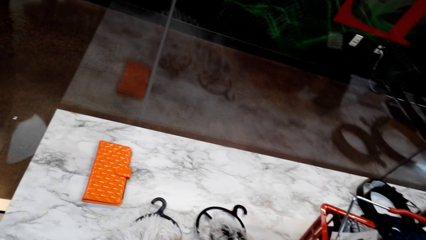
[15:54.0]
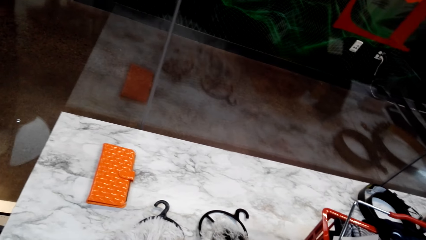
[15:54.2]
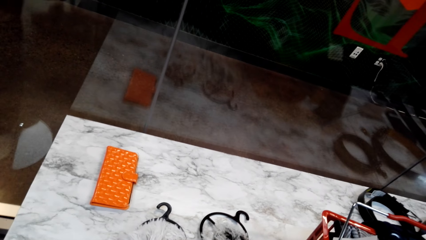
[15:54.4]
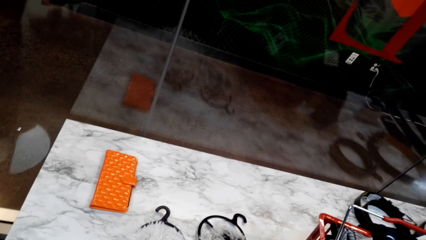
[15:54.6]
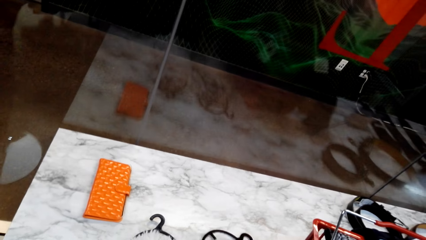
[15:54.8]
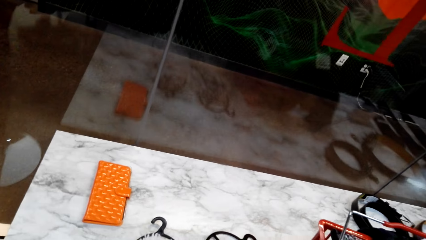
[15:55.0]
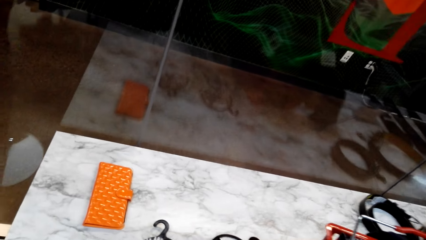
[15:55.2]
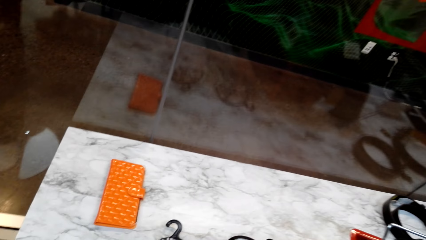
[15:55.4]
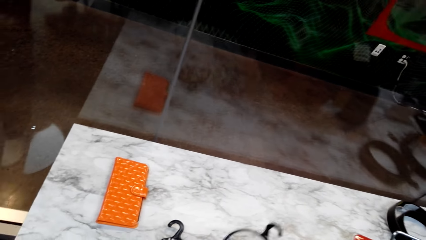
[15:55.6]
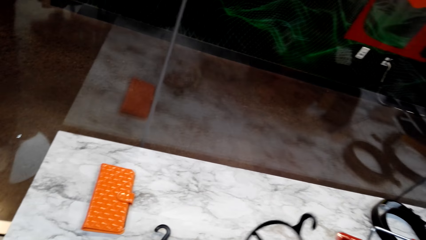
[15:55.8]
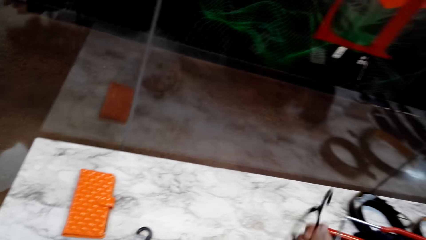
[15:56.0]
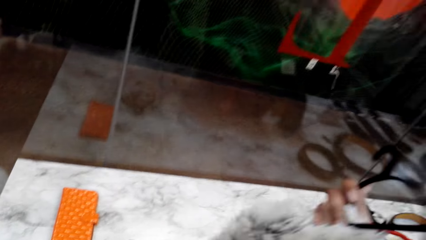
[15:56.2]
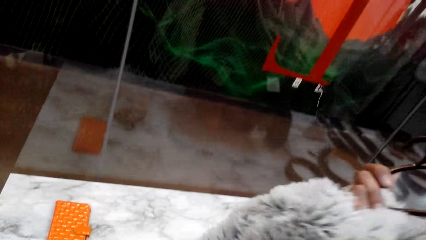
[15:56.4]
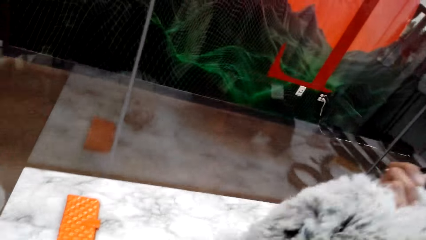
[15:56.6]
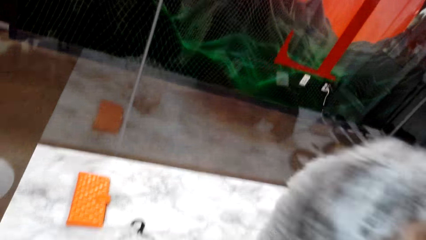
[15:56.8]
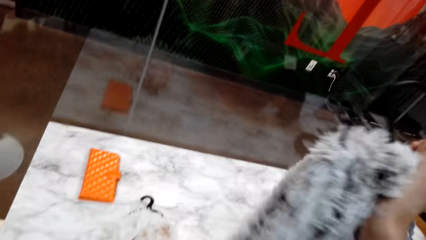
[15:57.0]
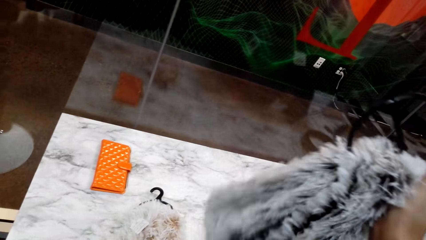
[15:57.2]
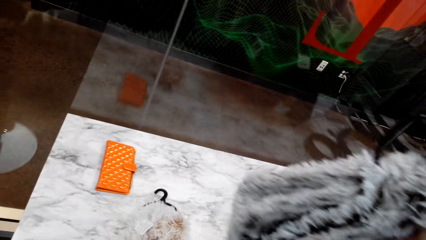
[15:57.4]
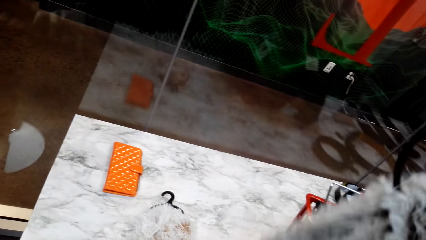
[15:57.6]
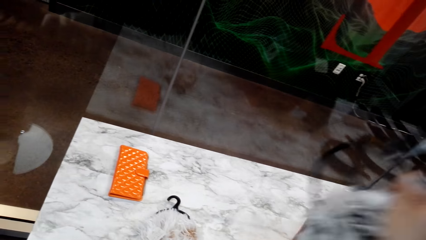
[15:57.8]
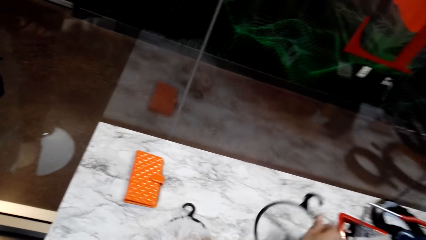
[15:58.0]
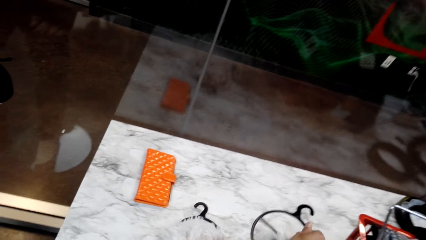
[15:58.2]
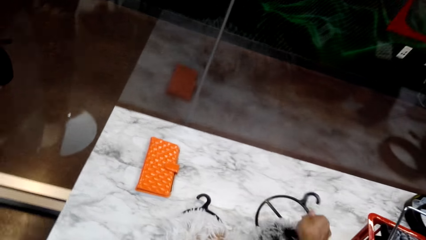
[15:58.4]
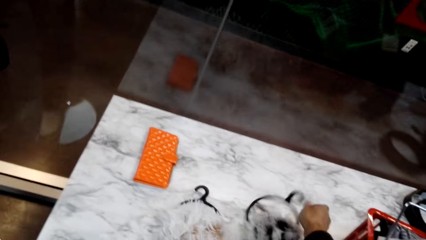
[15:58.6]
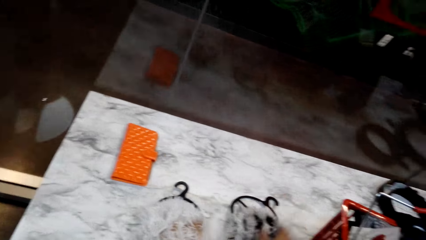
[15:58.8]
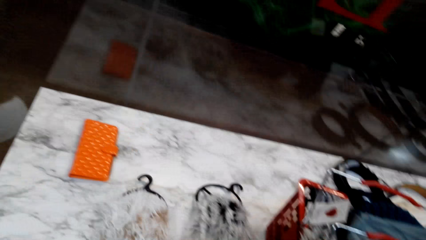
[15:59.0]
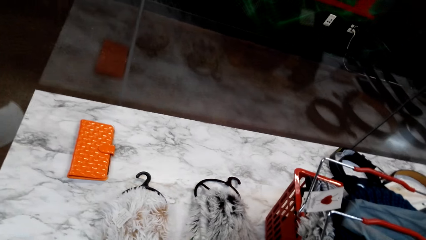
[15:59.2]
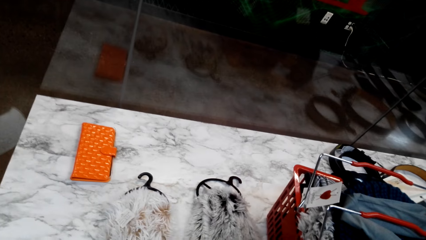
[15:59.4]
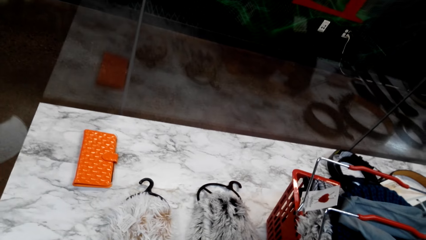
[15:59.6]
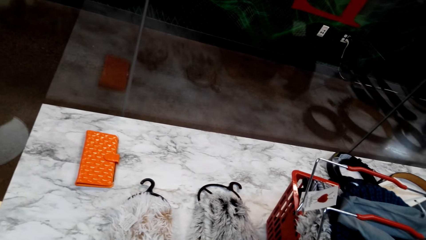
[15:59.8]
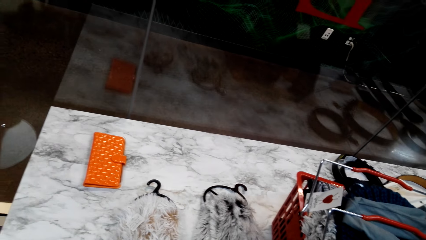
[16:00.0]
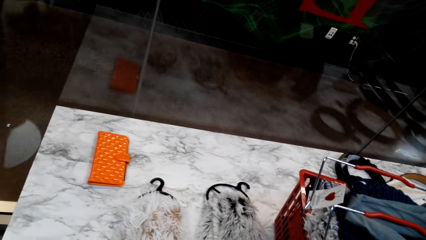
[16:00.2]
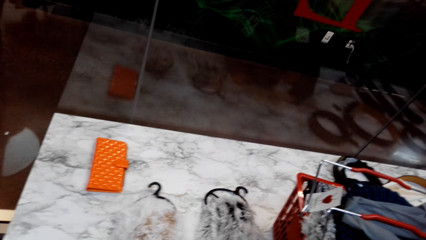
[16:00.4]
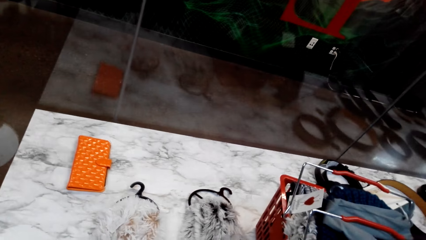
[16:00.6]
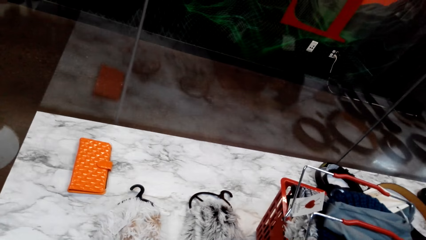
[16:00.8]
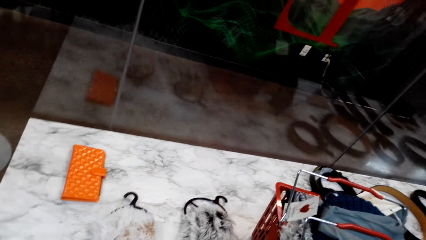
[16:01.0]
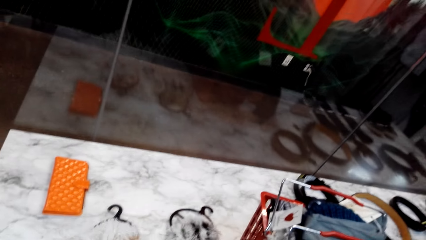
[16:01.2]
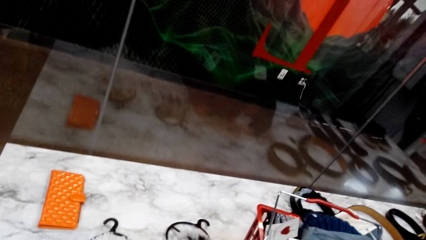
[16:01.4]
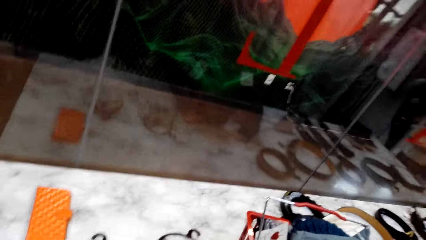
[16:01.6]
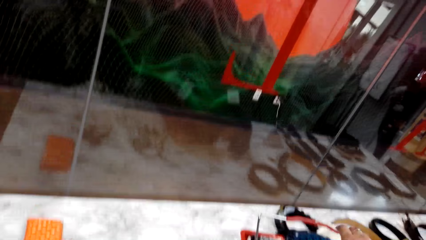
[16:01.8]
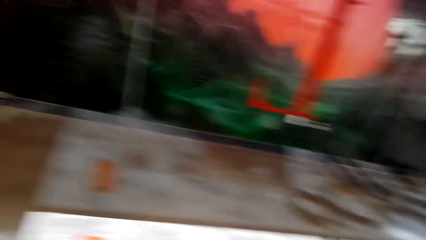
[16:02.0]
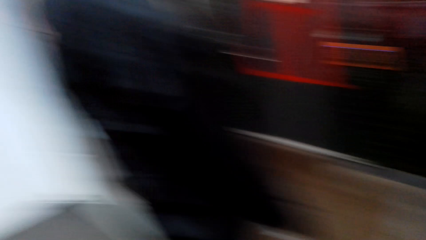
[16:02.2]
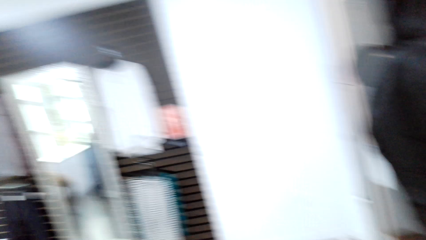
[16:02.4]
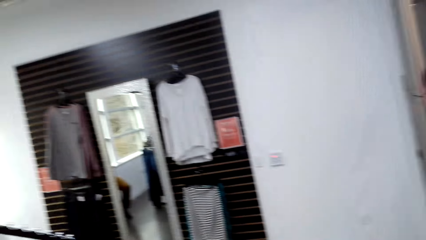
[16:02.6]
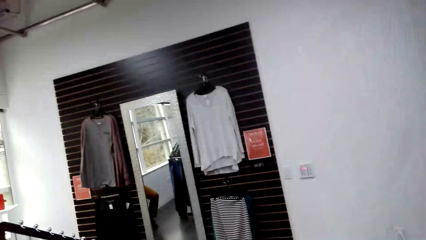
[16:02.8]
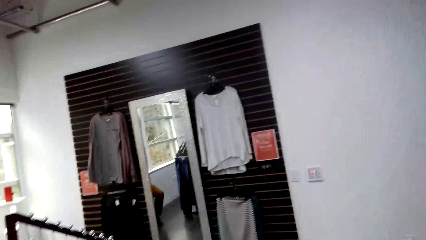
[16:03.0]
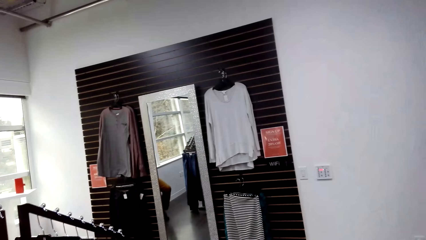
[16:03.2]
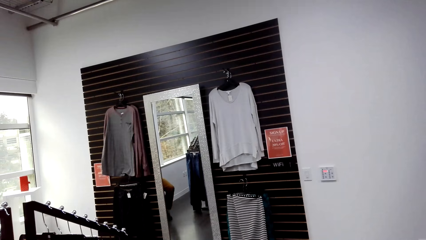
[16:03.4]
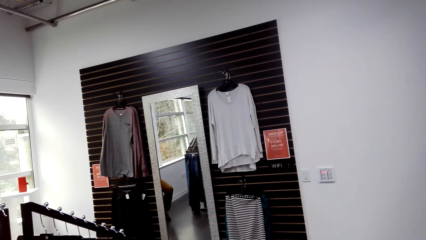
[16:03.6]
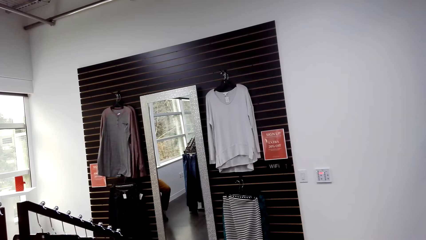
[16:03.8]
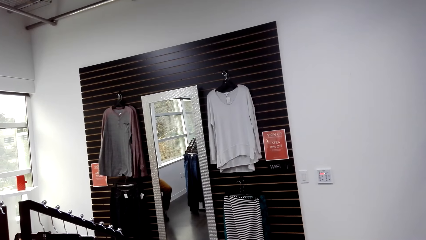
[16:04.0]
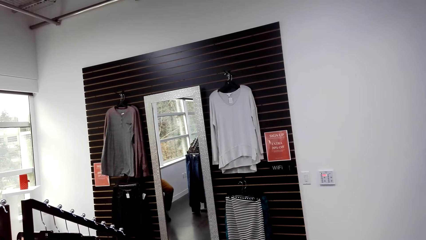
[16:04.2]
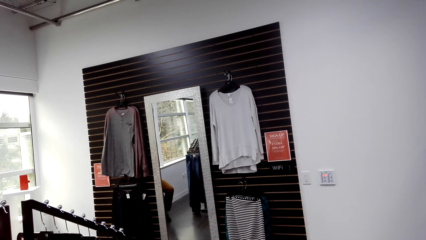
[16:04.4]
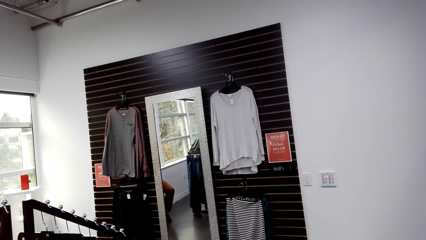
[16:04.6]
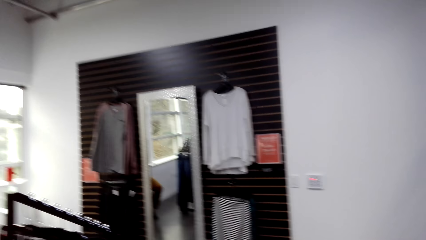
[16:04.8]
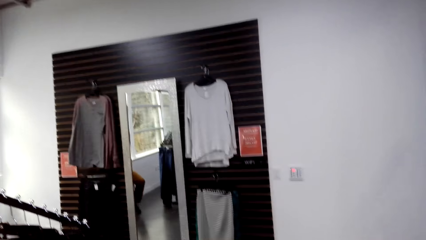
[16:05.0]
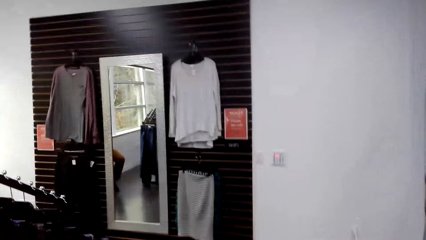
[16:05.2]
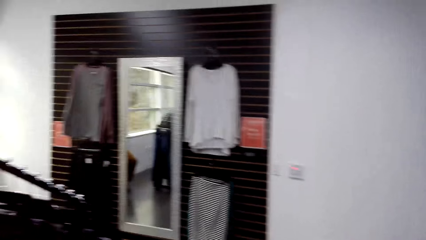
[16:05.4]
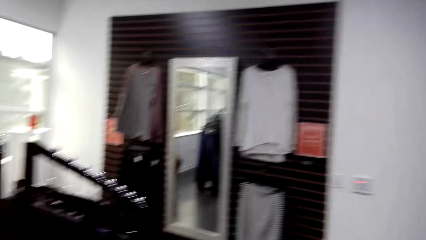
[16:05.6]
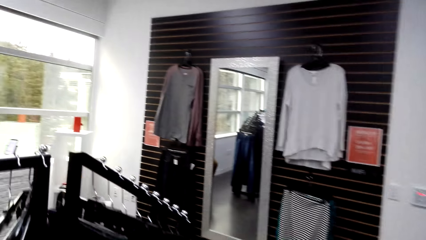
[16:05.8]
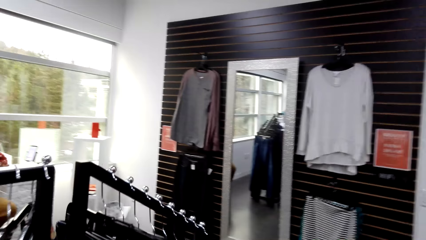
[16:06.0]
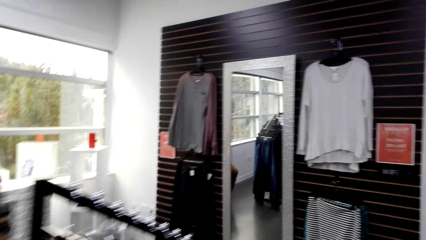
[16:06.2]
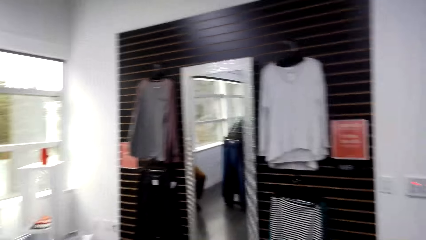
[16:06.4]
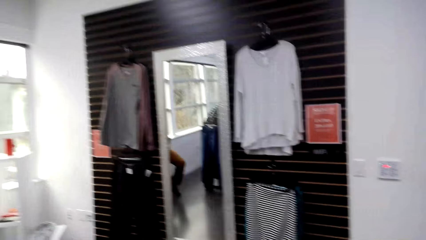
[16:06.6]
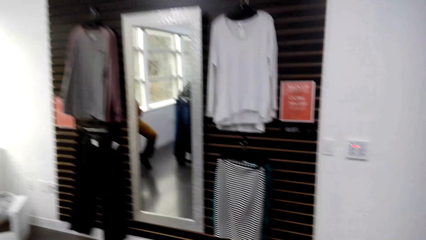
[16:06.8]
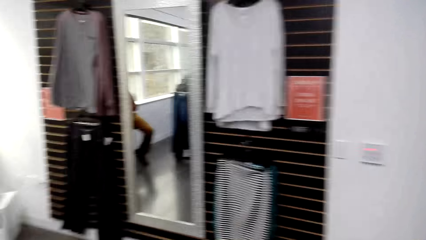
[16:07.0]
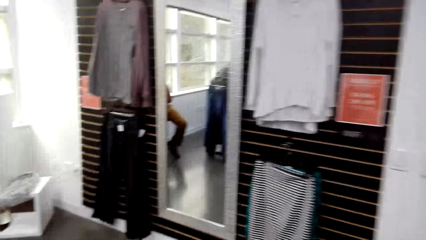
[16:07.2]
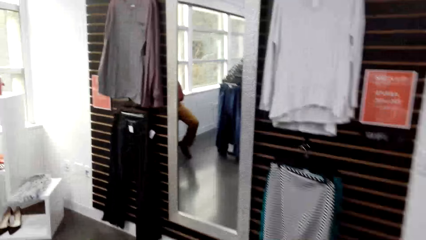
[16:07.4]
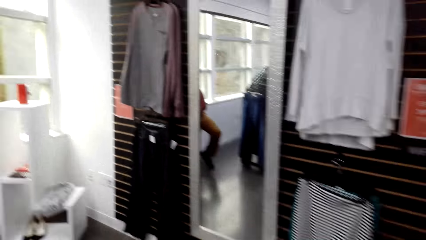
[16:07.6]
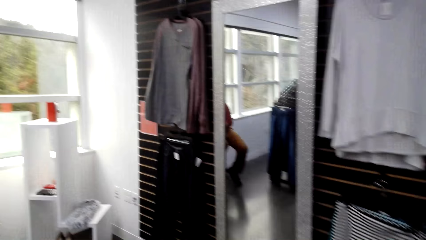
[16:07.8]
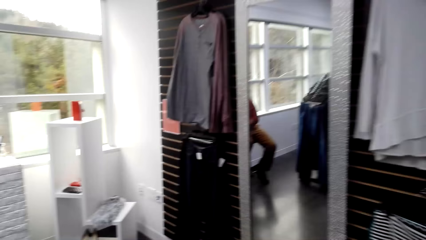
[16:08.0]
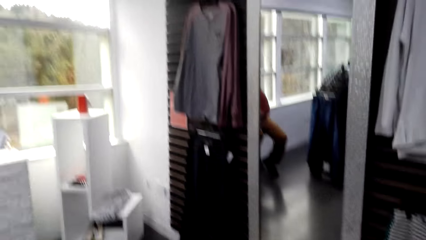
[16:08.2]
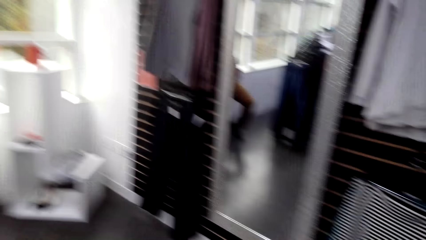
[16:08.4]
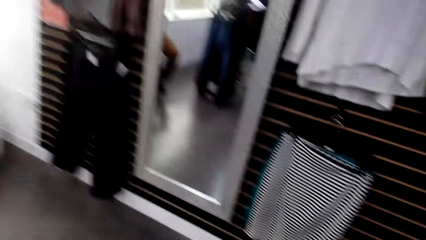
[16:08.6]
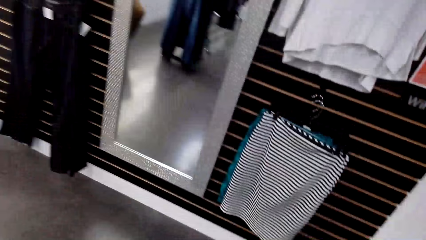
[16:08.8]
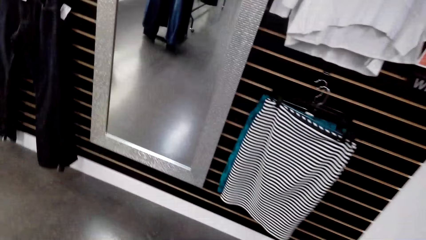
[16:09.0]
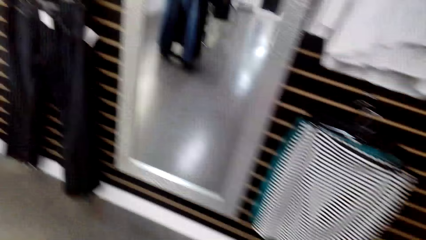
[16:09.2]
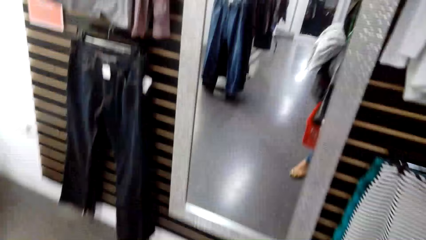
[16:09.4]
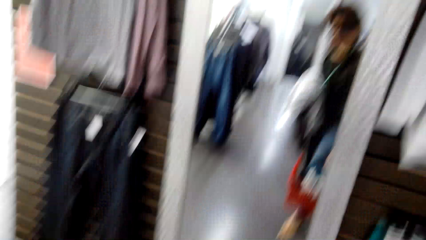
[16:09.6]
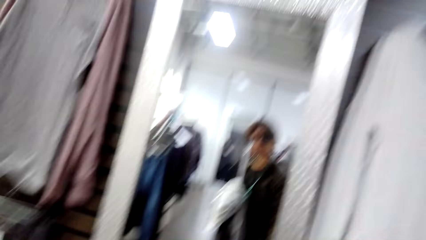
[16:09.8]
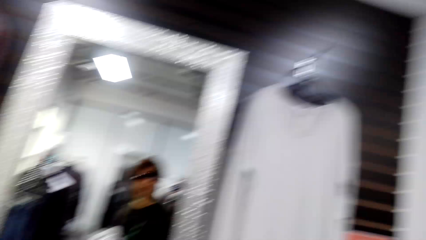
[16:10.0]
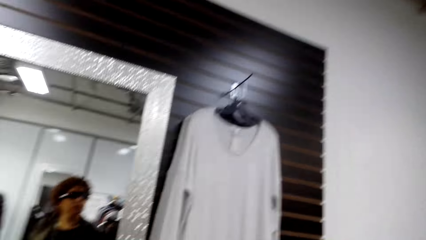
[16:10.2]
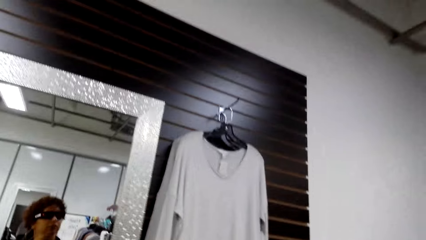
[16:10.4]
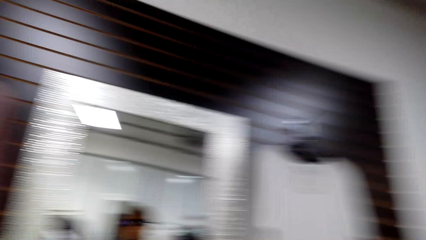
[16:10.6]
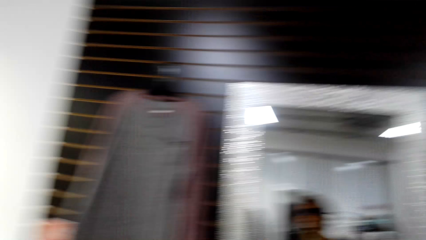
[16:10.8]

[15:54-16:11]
The camera wearer looks around. They hold a cloth or scarf. They examine the scarf. They place the scarf on the table. They look around the clothing store. They converse with a man. The camera wearer walks in the room.
